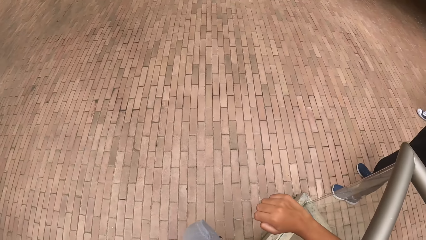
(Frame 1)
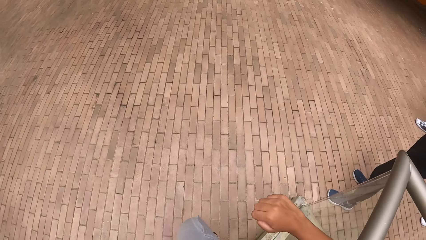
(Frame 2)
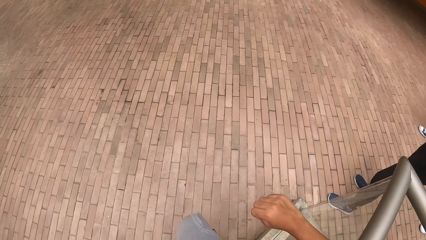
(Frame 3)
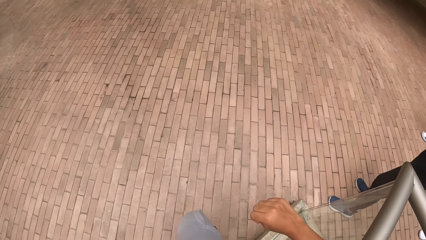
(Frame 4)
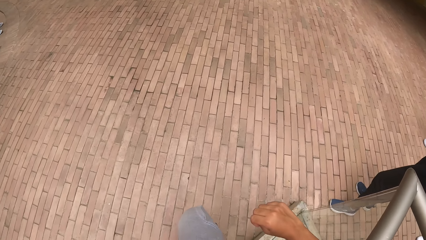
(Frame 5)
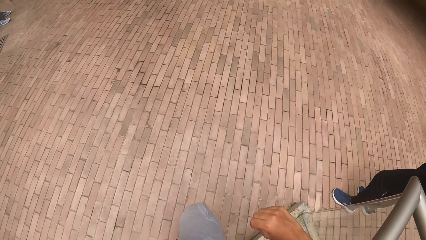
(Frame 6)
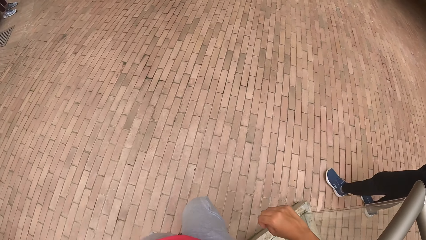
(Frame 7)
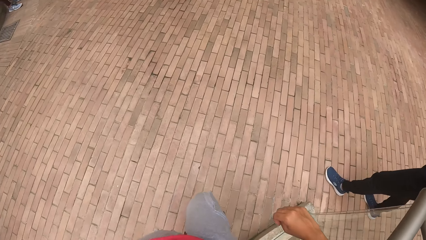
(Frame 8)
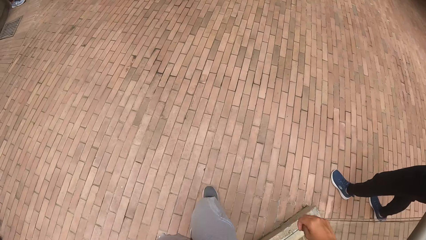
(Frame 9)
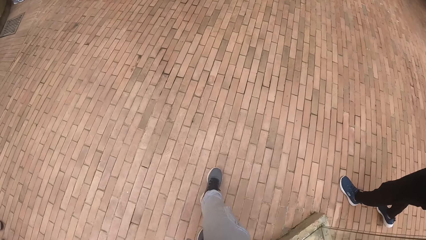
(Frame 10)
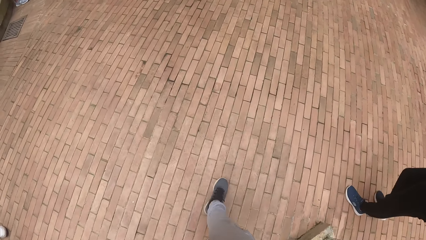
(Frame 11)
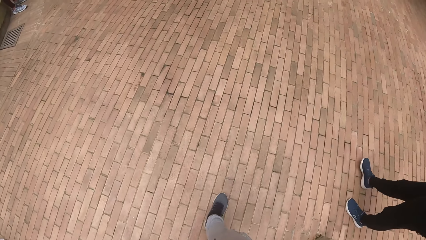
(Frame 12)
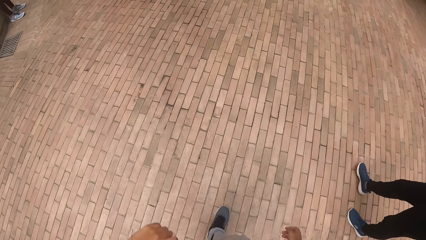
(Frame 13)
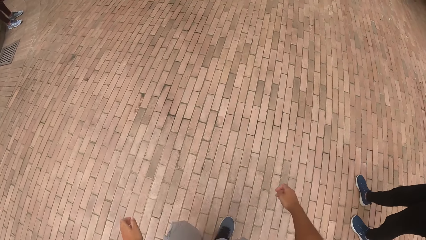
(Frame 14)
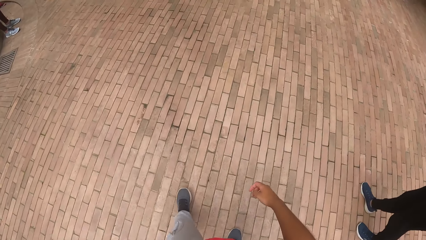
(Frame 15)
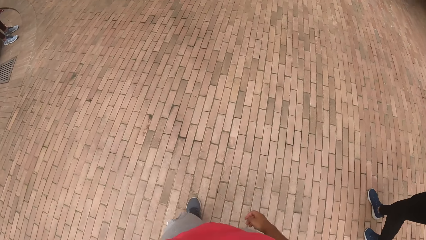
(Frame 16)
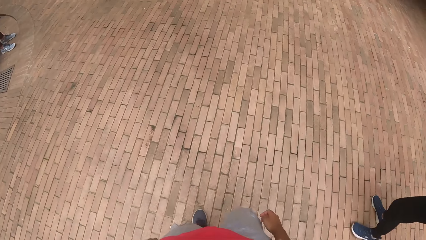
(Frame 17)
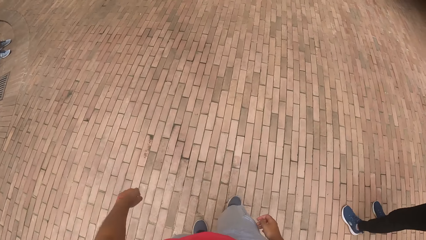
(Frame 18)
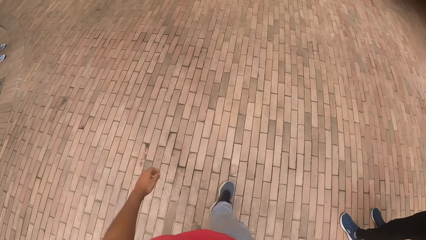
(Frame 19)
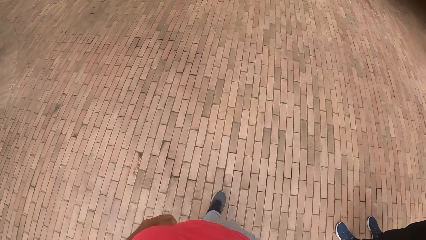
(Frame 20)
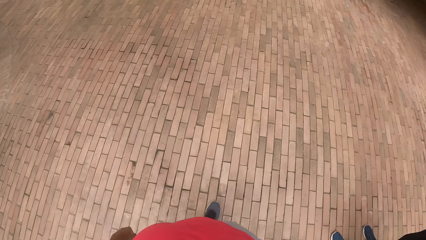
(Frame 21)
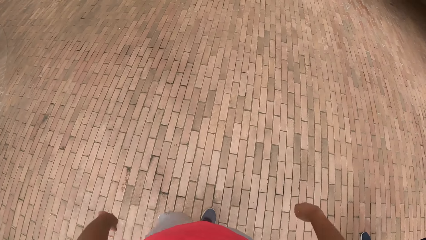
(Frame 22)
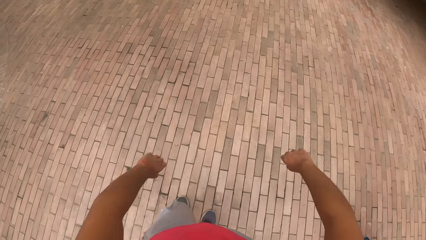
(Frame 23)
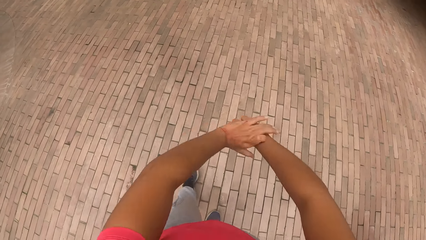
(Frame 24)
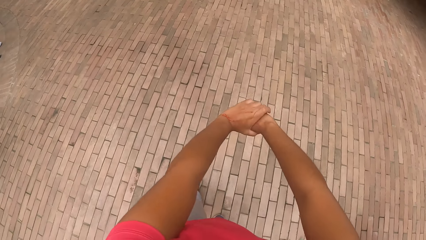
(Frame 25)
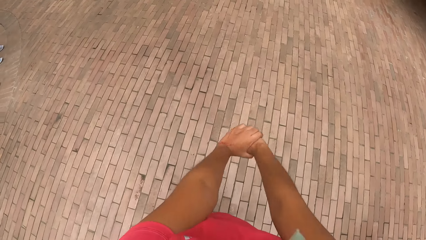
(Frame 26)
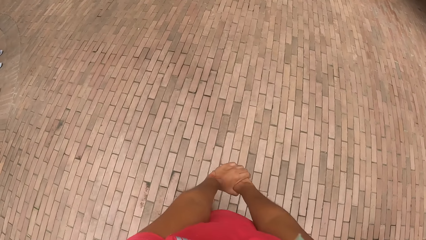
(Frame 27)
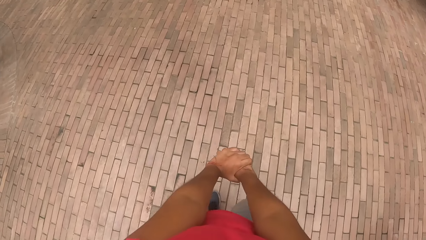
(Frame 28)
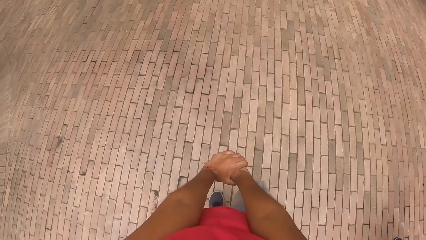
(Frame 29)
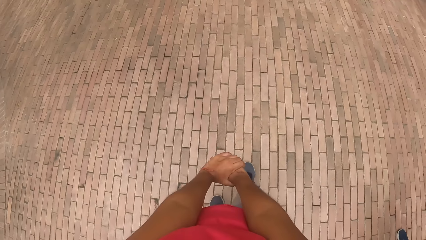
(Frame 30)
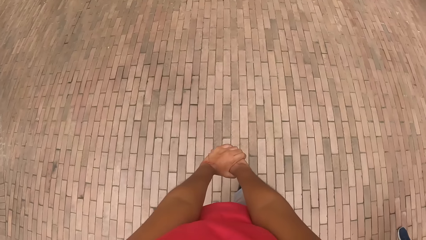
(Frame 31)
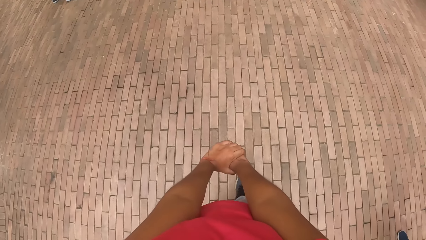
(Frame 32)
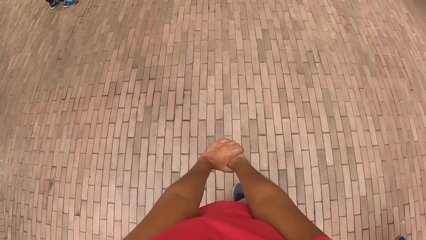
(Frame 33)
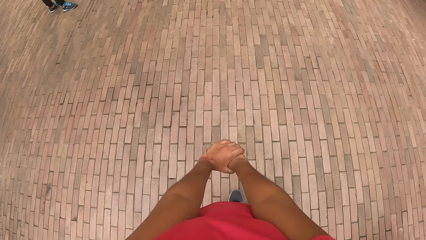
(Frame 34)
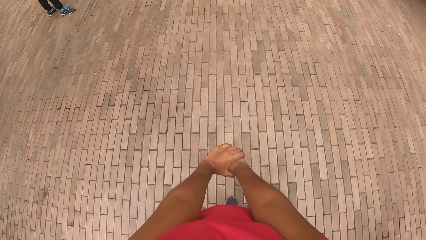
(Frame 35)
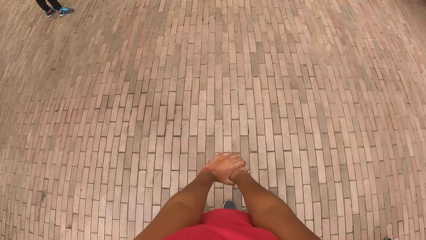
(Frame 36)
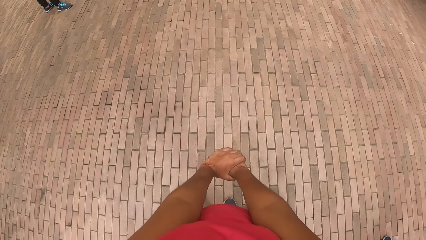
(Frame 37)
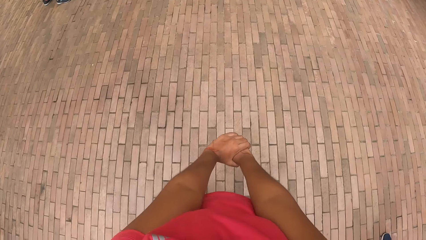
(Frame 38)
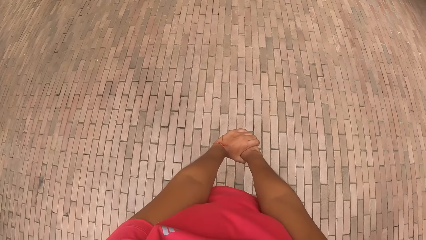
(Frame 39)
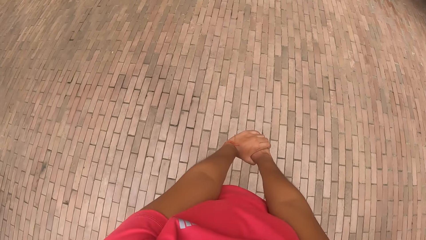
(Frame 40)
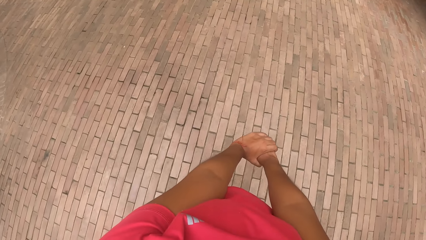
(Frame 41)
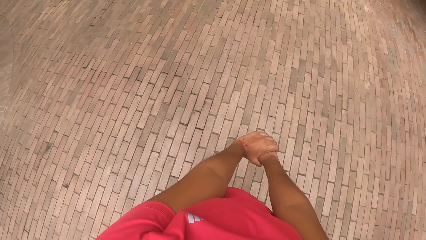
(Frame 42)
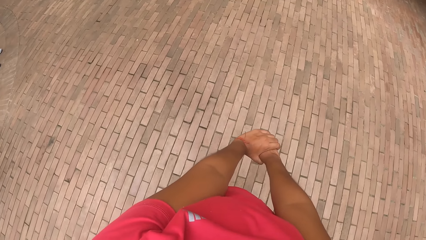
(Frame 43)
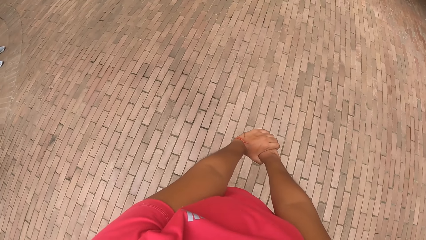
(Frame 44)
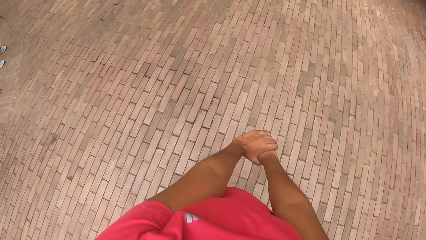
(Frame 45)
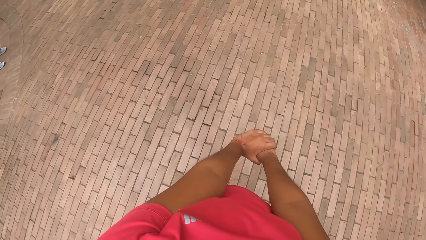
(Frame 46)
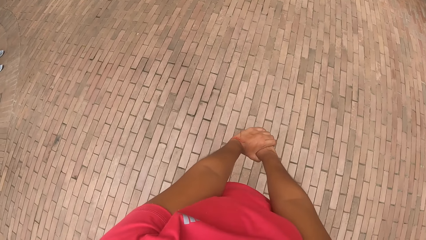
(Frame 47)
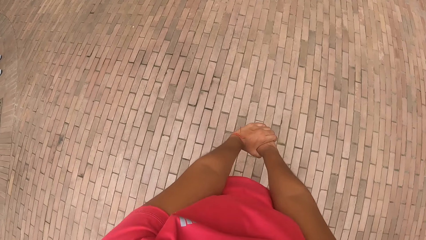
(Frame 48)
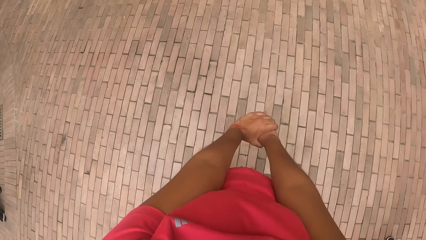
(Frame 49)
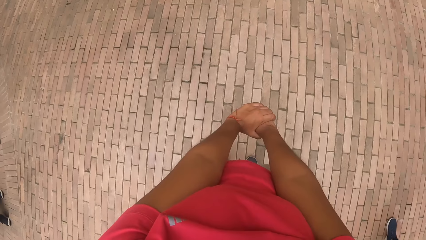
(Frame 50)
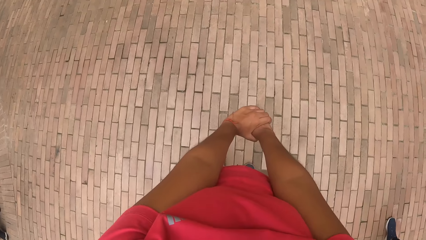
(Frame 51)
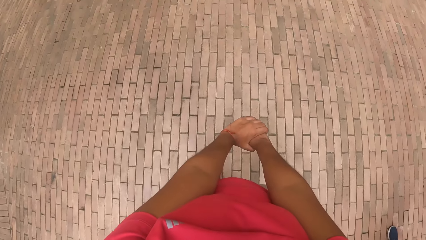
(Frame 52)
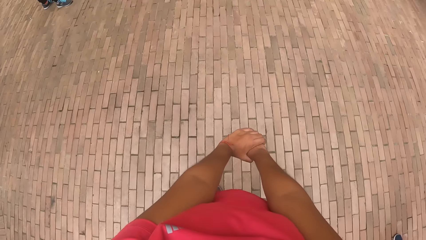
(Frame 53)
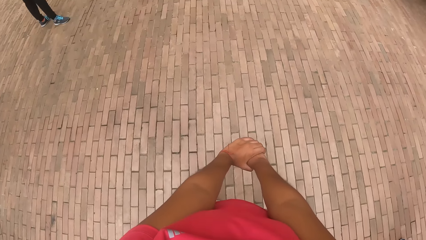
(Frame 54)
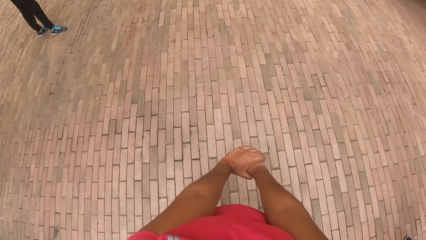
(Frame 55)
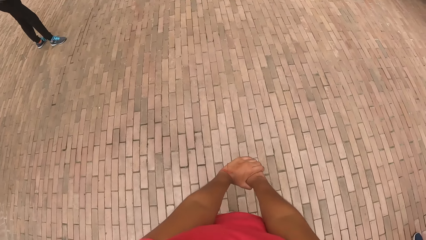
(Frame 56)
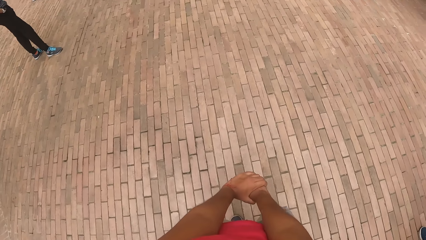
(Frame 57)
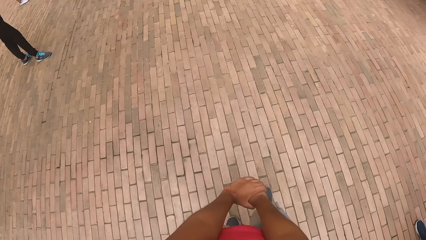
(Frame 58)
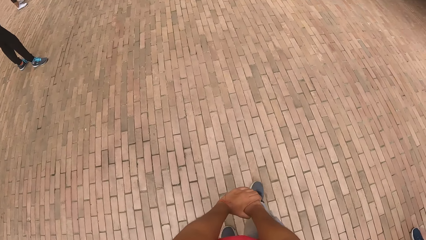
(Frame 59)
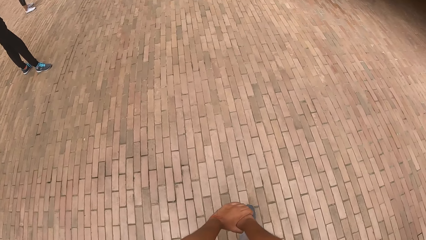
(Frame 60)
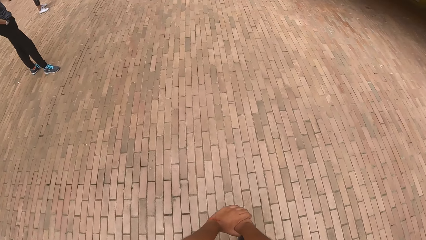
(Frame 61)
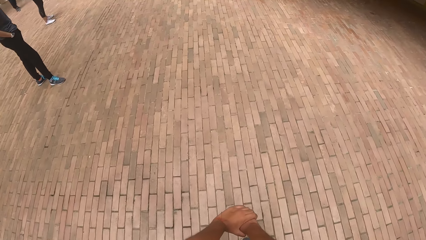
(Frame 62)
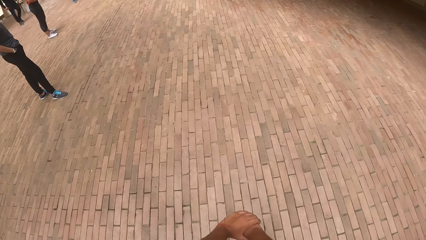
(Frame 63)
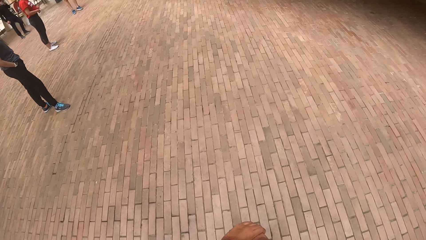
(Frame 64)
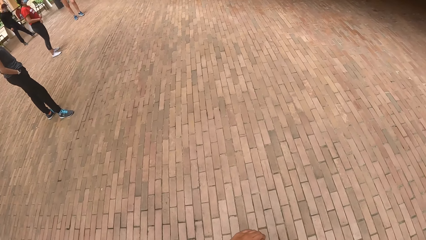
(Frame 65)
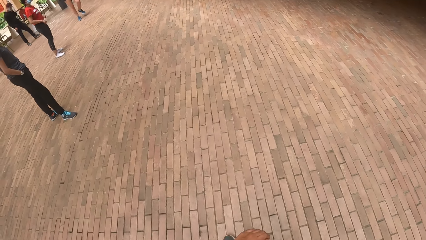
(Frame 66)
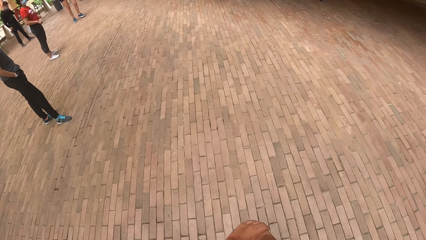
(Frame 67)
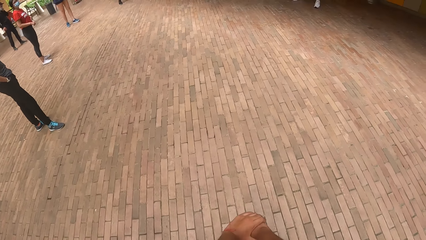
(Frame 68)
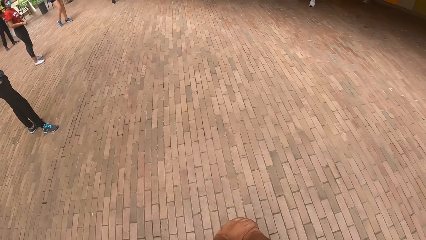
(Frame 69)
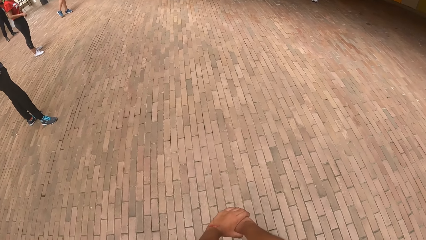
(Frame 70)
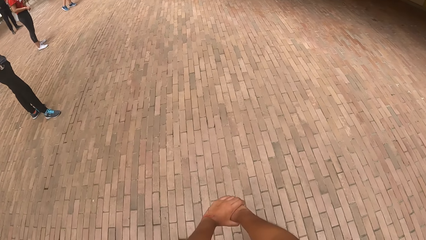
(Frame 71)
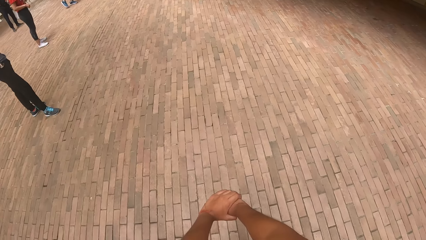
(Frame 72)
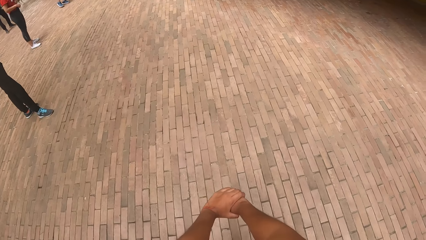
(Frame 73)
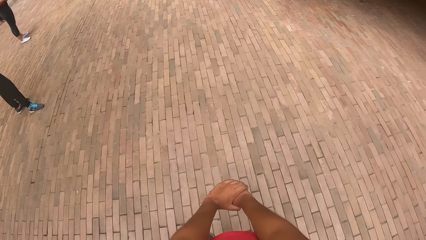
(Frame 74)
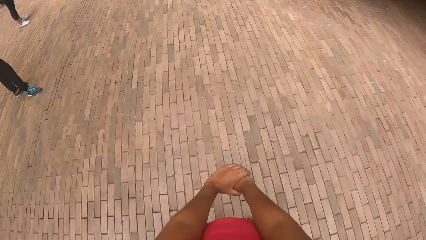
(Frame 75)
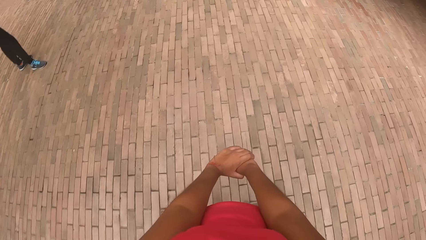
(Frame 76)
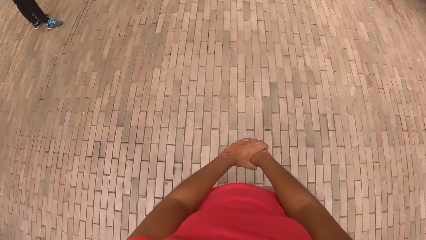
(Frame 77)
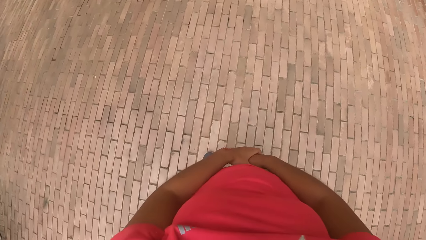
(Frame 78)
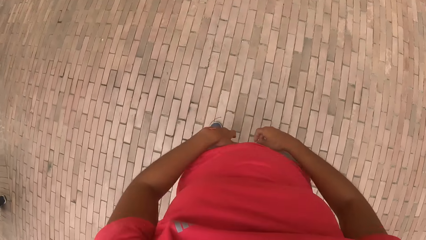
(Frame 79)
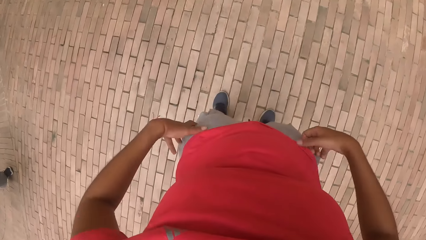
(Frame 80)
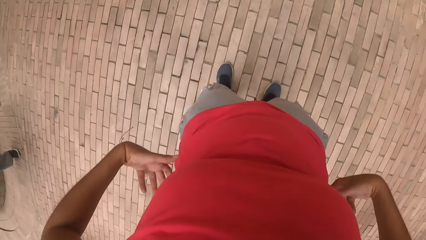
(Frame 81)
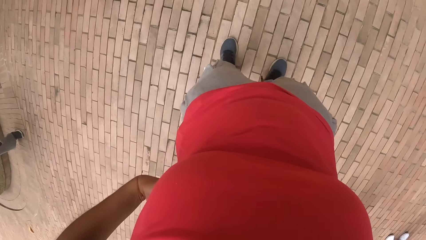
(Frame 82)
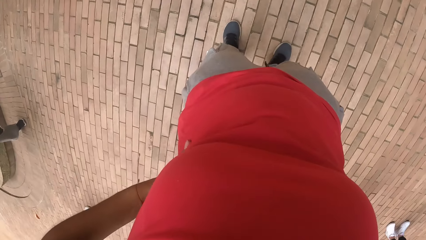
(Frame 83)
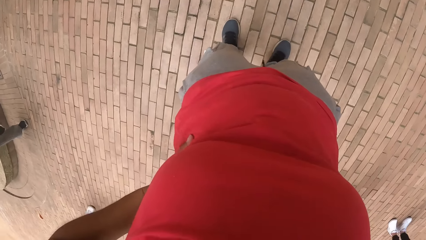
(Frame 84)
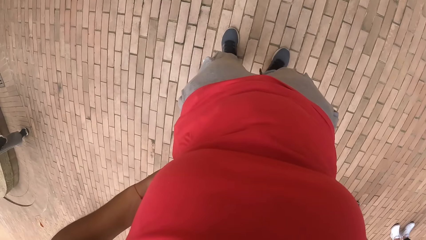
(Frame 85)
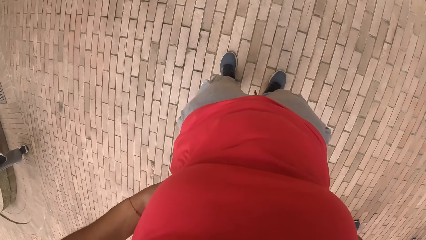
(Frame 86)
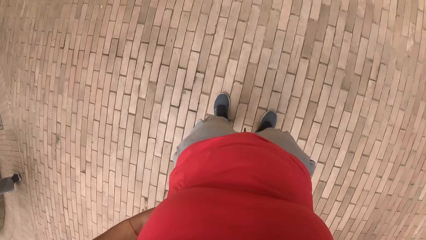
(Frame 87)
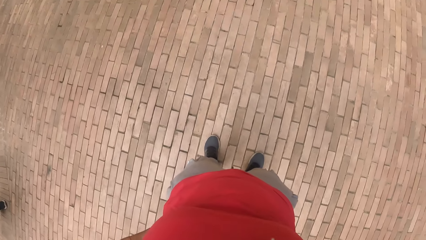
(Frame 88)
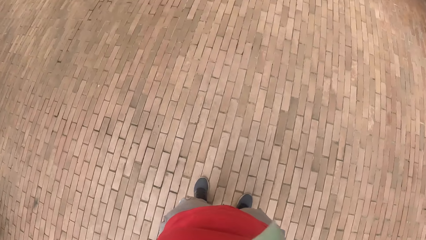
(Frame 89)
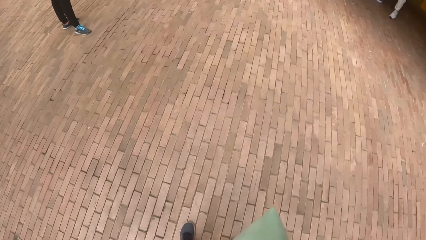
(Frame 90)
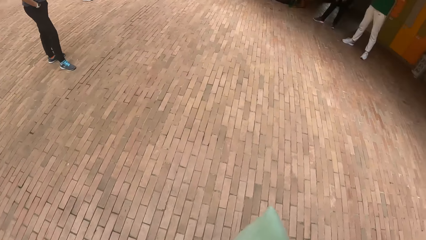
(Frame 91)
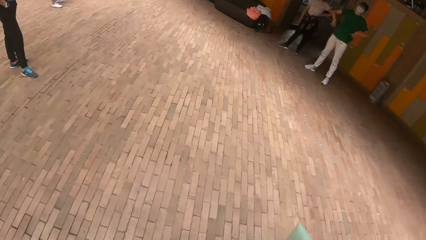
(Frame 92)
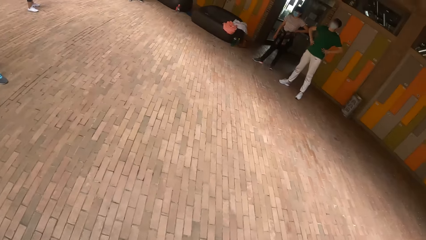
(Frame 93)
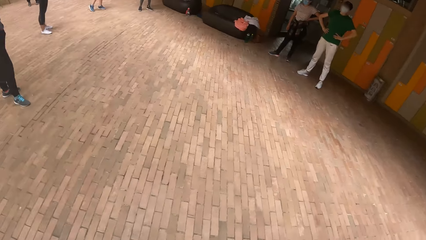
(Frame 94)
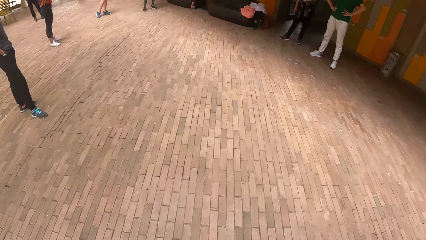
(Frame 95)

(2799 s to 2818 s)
The camera wearer walks around the compound. They stretch their hands. They put their hands together. They walk around the compound. They touch their back.
